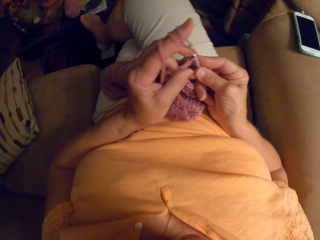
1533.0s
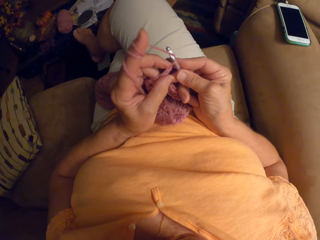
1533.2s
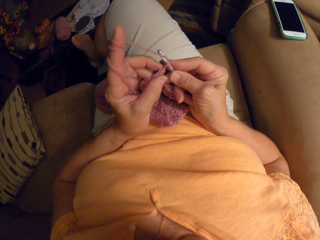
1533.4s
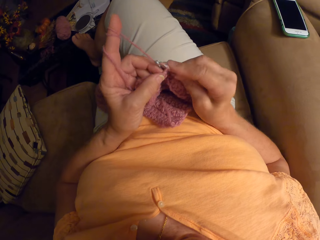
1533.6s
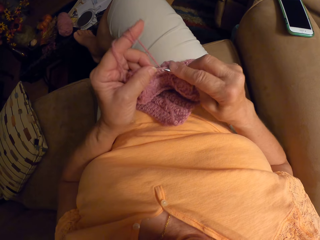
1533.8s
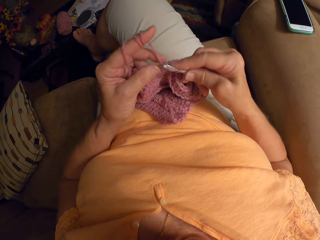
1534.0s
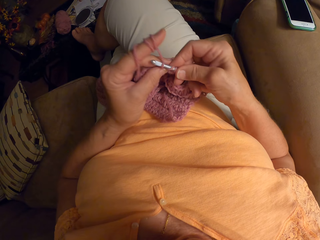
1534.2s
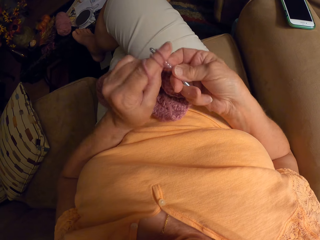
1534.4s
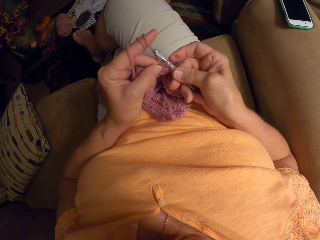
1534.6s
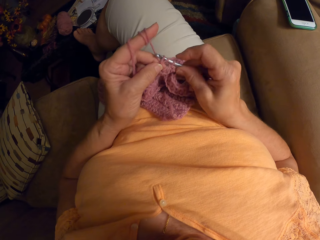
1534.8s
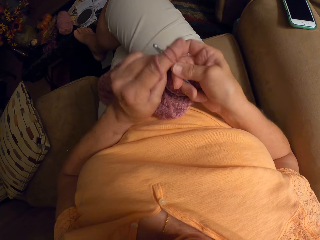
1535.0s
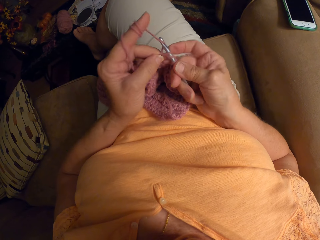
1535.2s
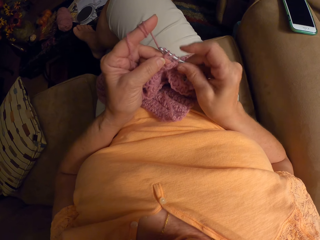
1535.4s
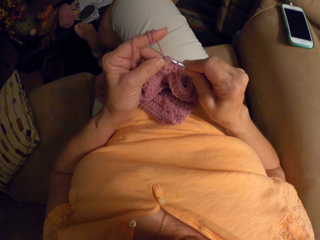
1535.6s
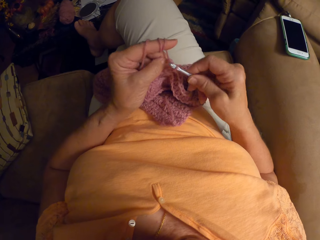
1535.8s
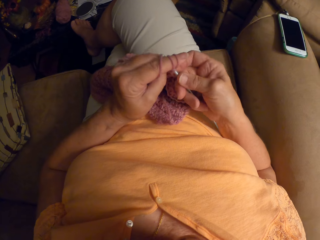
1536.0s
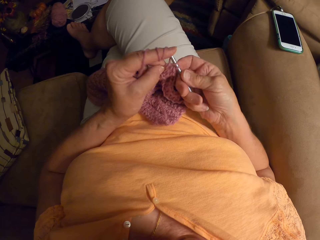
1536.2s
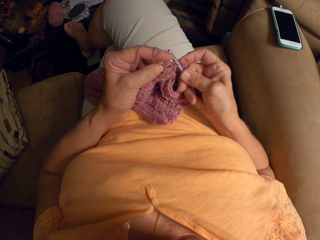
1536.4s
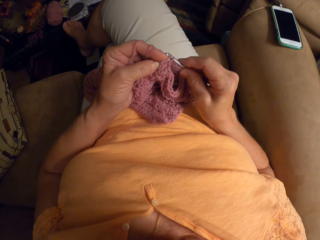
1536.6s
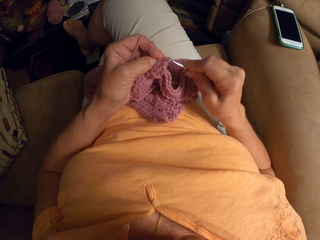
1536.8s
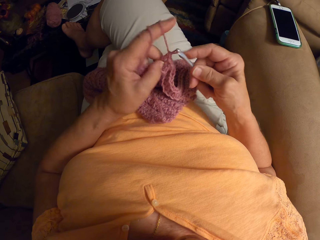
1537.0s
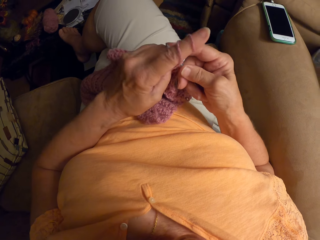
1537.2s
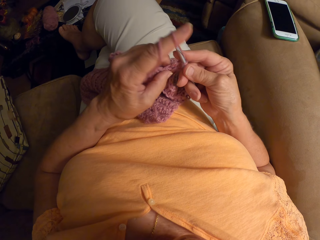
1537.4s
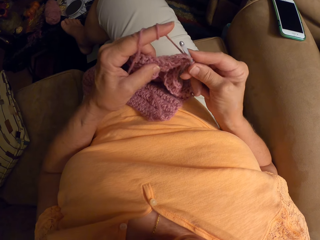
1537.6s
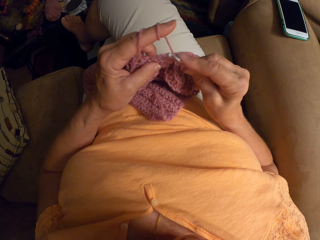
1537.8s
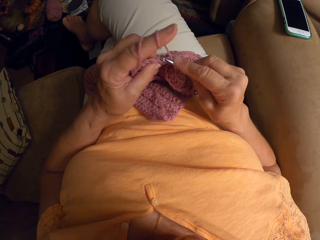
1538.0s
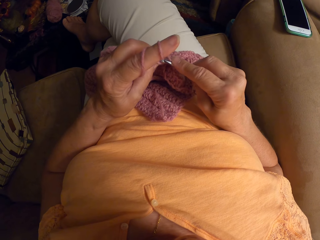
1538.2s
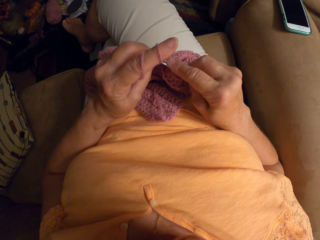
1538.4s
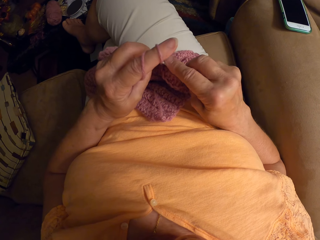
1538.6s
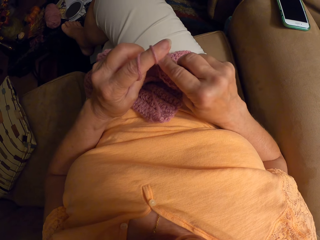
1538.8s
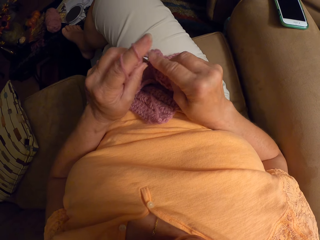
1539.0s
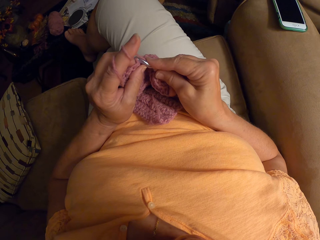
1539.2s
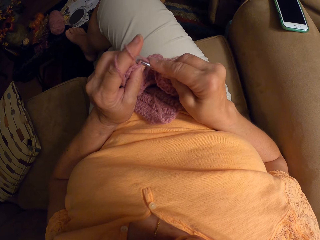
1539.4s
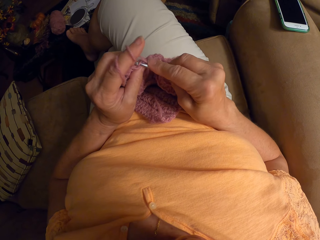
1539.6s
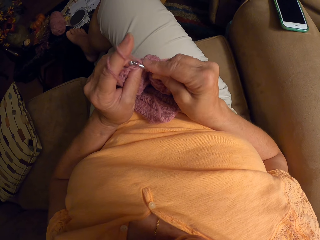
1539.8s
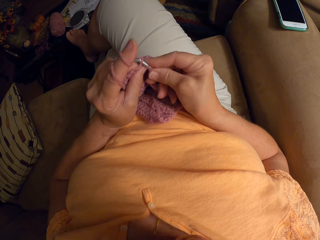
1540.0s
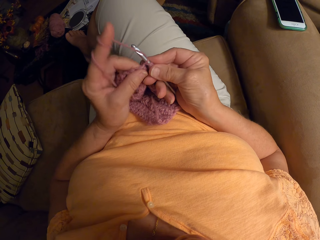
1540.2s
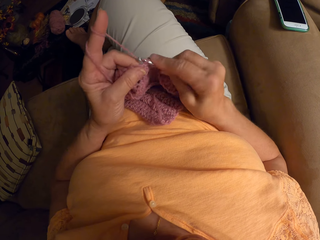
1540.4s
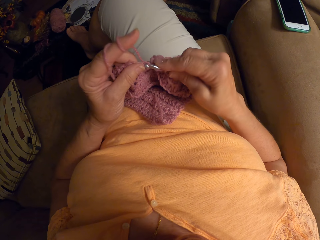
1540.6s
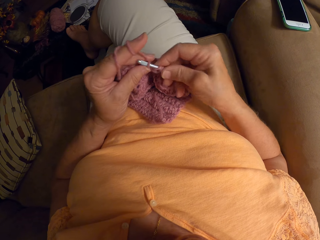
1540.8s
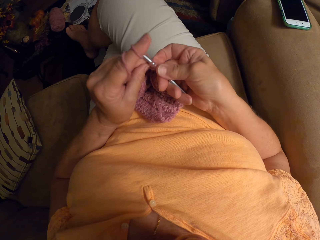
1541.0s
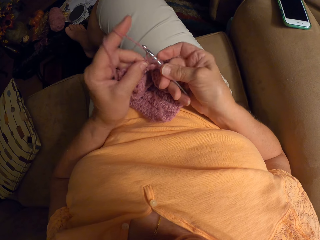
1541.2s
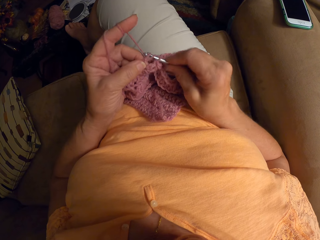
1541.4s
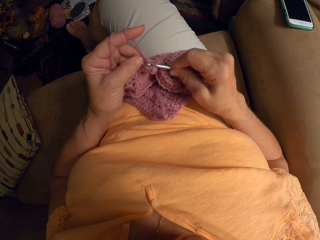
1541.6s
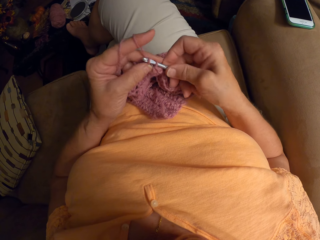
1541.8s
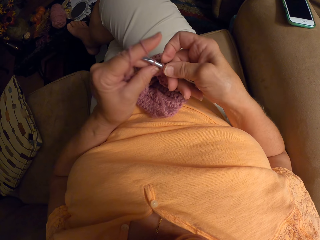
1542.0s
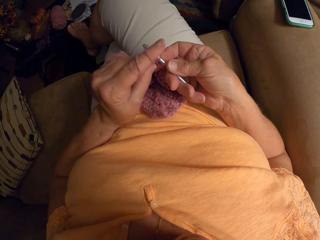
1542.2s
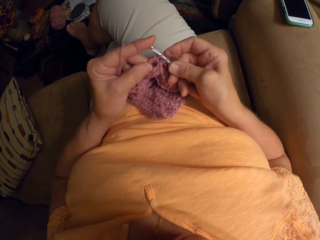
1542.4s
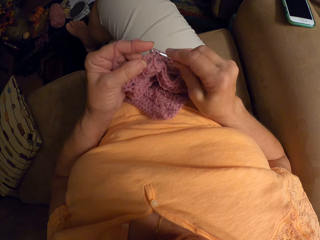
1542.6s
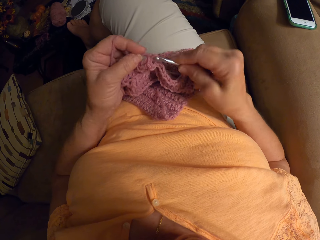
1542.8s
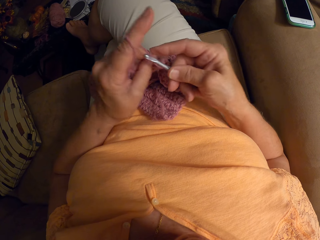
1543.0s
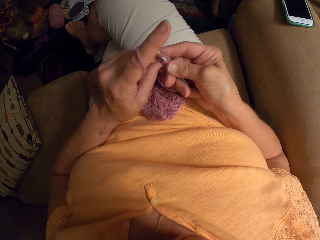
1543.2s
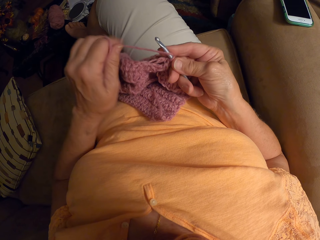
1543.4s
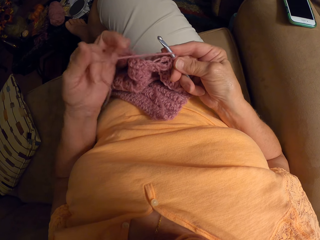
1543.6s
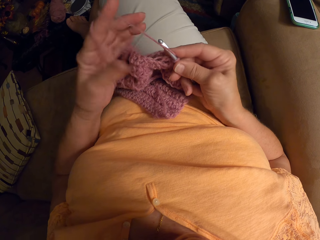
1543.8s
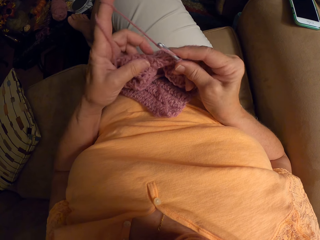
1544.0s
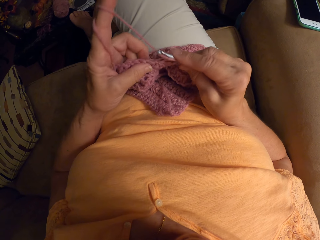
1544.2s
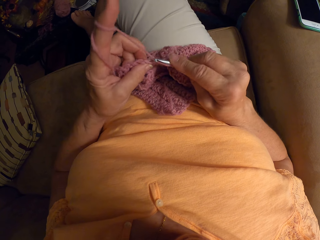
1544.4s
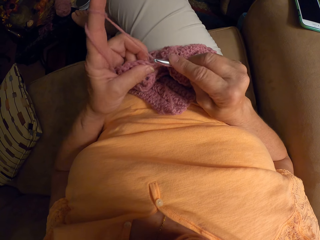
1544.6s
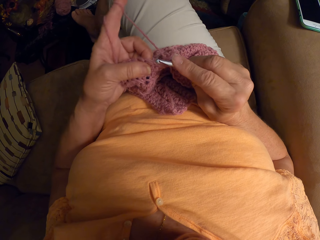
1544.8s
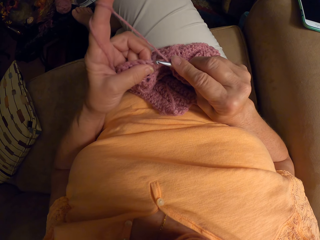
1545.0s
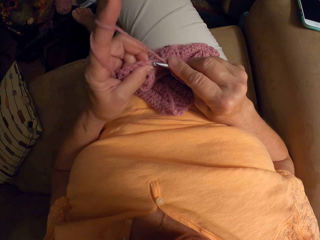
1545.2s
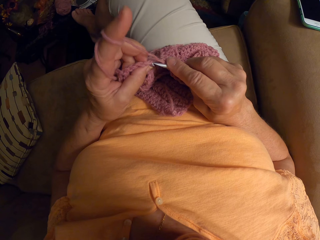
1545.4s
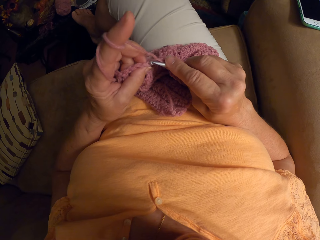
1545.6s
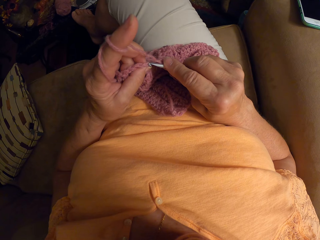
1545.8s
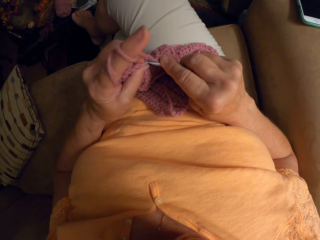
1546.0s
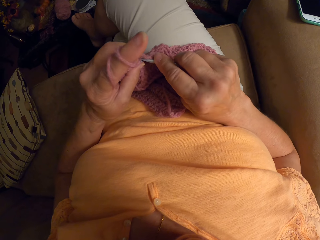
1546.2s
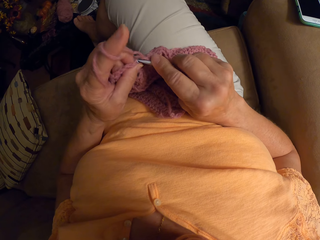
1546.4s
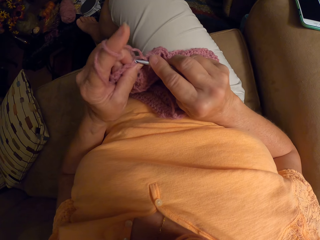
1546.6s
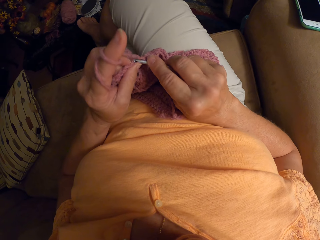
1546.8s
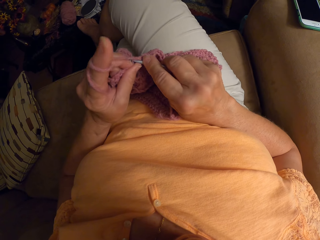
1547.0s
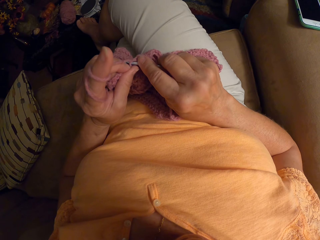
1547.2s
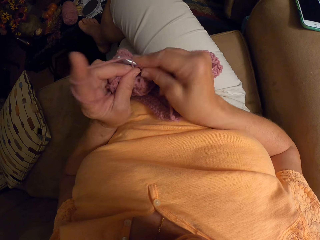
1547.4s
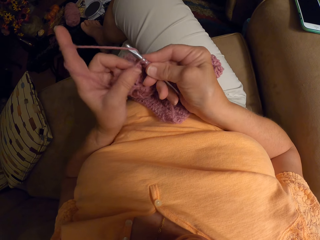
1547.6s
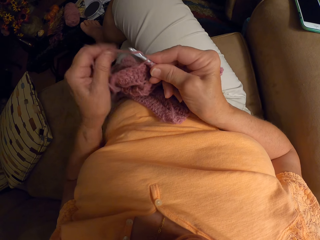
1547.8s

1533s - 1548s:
The camera wearer removes the yarn from her left hand, curls the yarn round the crochet pin, twirls the yarn around her left hand and crochets with the yarn. She makes a stitch with a darning needle. She twirls the yarn around her left hand.

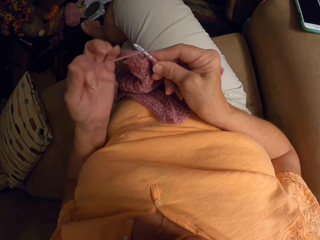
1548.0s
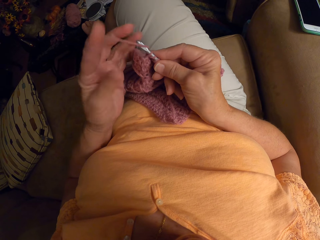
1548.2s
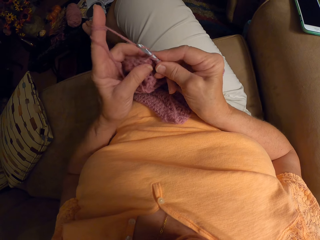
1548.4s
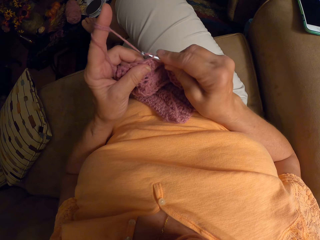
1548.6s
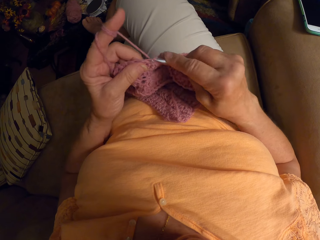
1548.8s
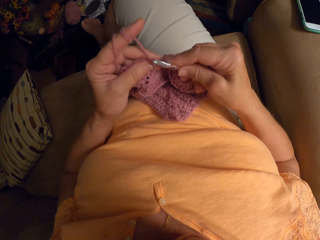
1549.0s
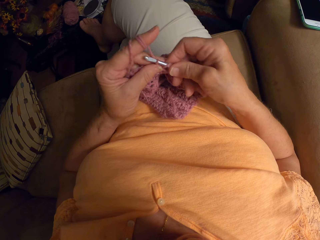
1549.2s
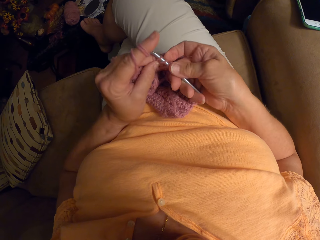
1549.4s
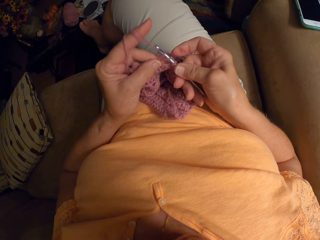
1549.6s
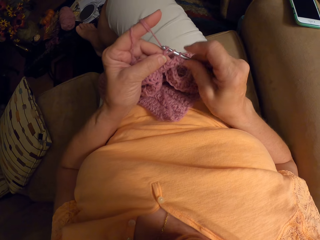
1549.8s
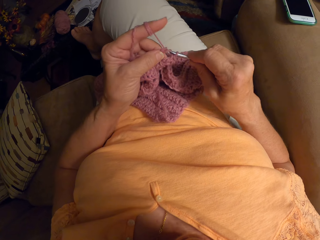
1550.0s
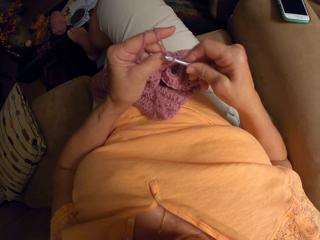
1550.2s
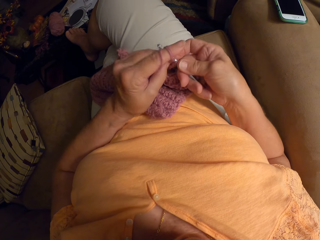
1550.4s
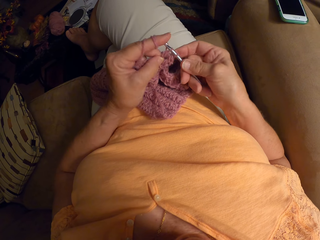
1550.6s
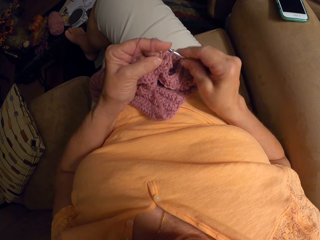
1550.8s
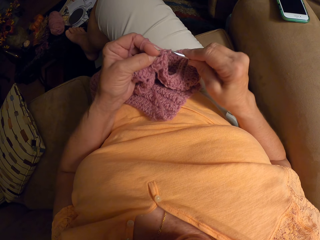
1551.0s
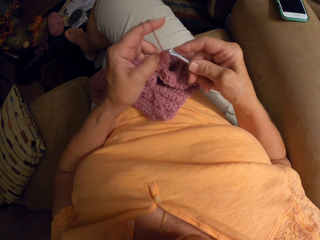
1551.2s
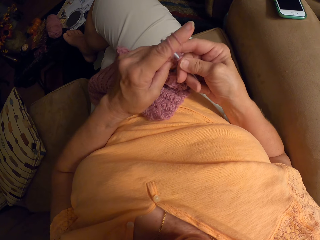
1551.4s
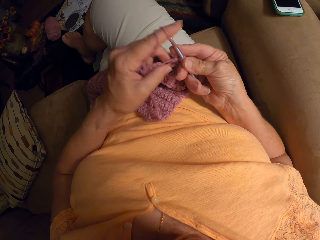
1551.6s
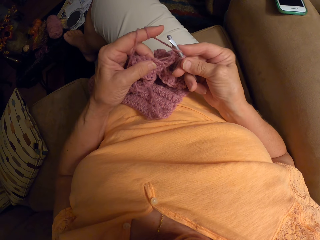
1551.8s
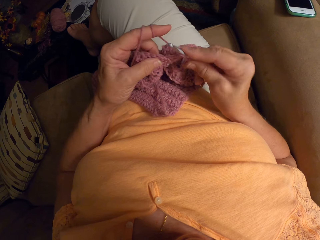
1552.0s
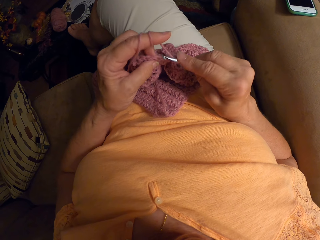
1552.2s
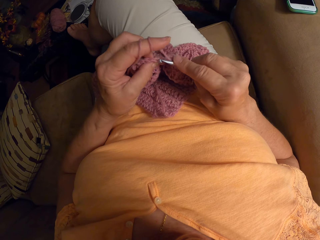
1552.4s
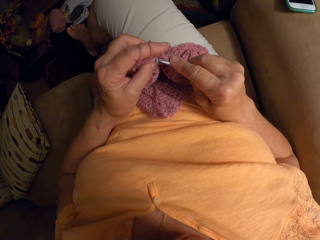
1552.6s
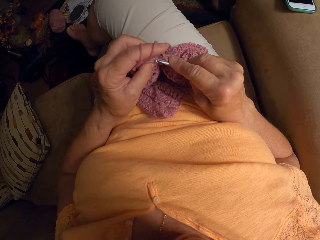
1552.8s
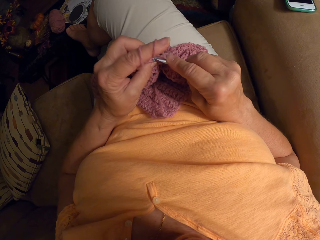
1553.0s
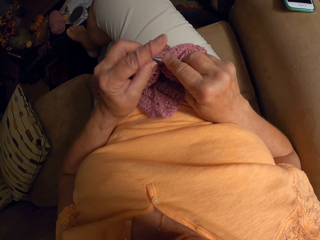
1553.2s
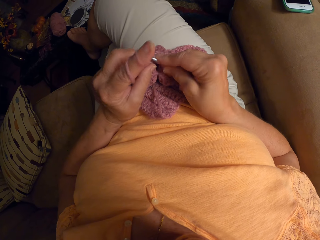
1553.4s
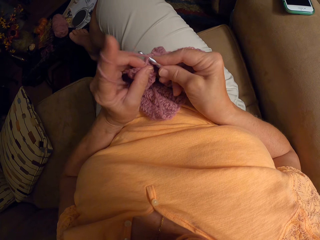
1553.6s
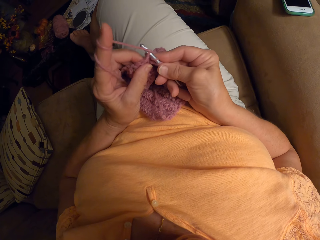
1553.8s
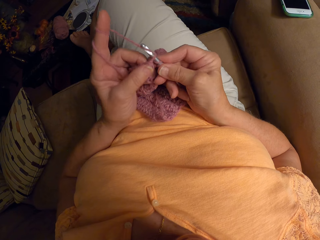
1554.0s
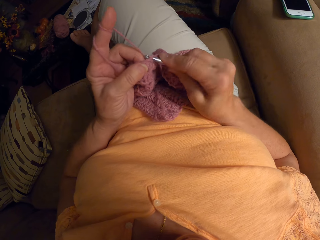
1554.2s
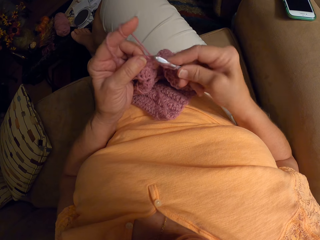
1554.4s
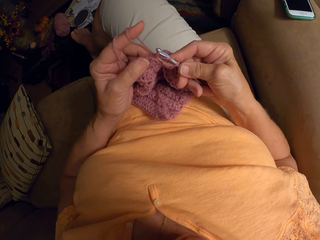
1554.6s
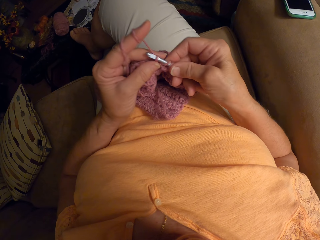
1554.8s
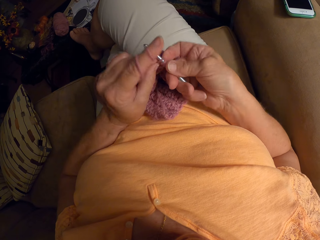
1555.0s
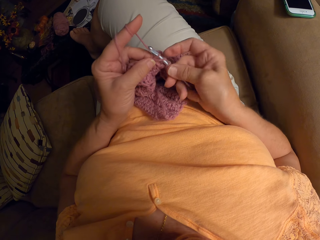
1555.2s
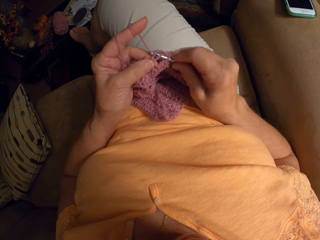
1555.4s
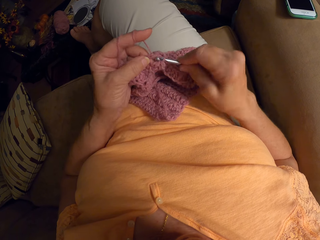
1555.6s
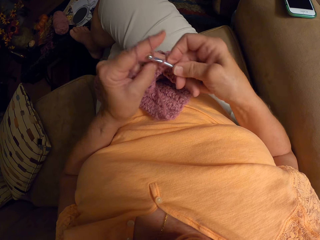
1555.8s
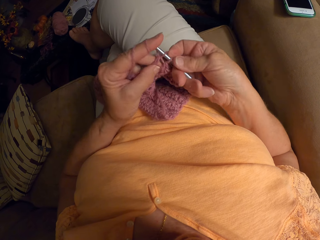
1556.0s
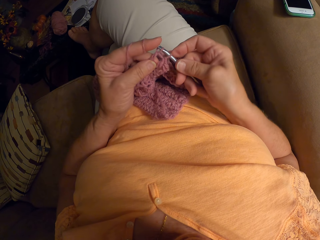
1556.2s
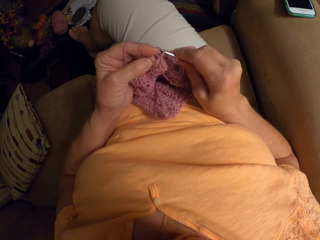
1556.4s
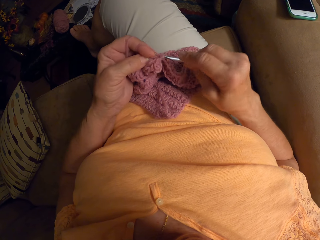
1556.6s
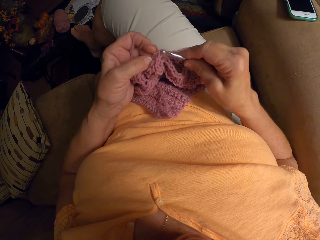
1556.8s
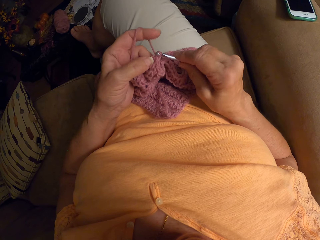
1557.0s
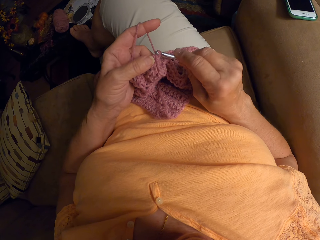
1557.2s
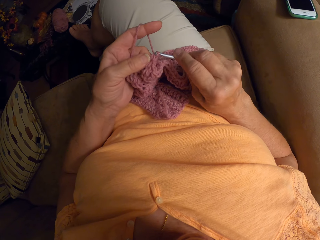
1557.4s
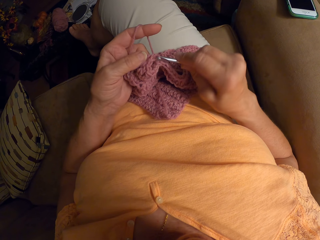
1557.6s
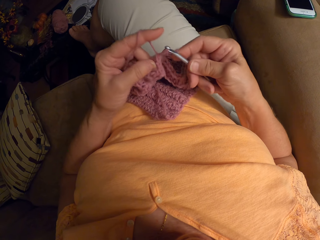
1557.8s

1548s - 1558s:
The camera wearer crochets with the yarn. She makes a stitch with a darning needle. She removes the yarn from her left hand, curls the yarn round the crochet pin and twirls the yarn around her left hand.
